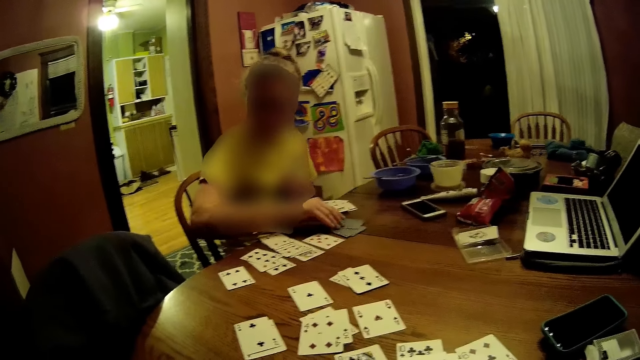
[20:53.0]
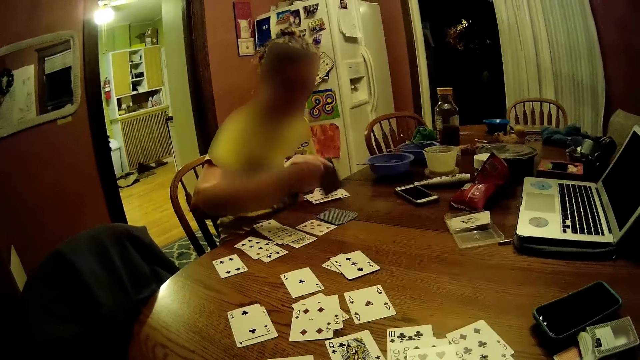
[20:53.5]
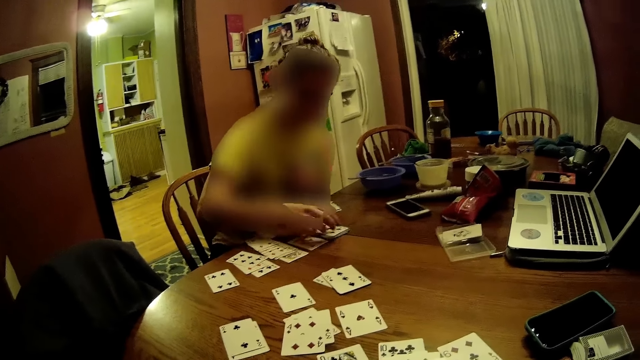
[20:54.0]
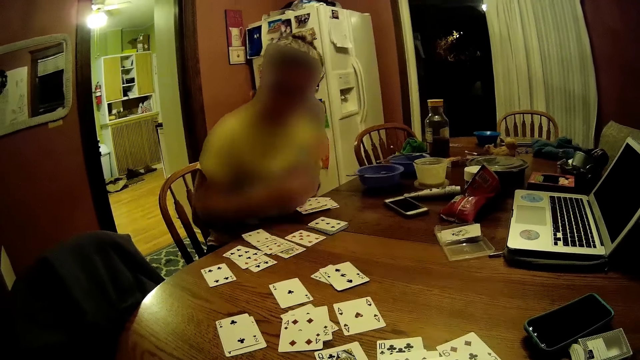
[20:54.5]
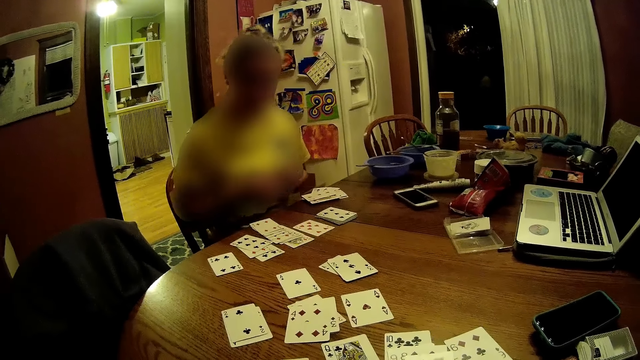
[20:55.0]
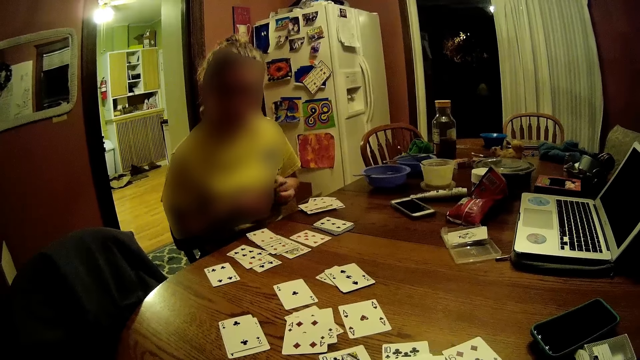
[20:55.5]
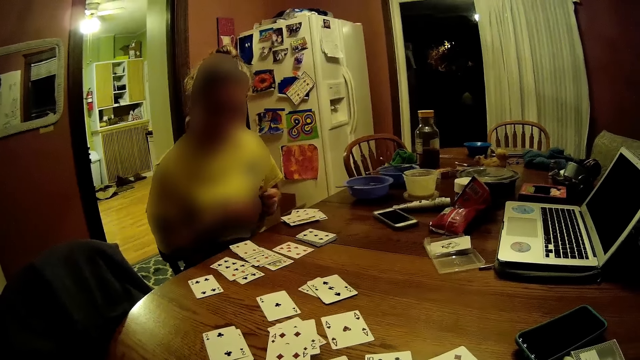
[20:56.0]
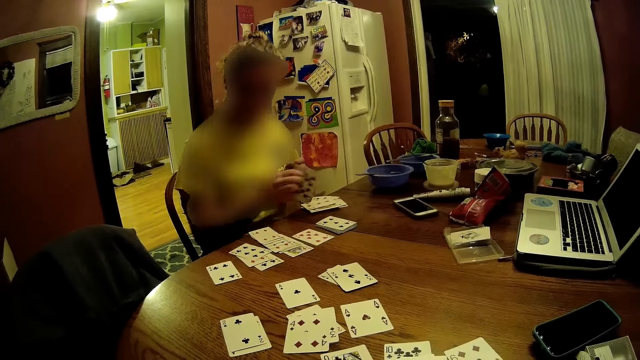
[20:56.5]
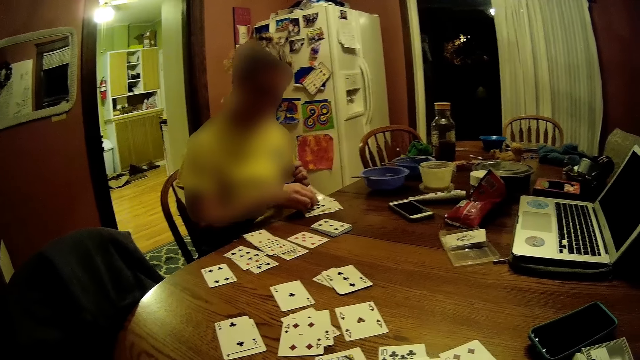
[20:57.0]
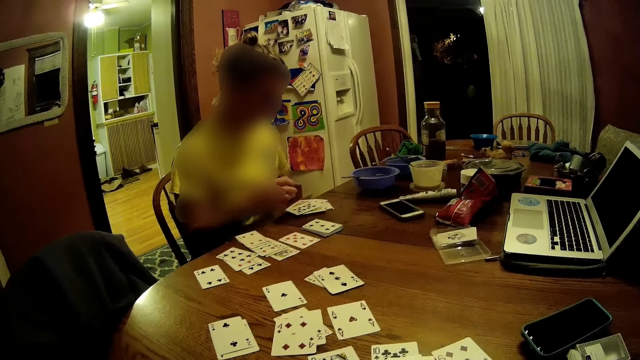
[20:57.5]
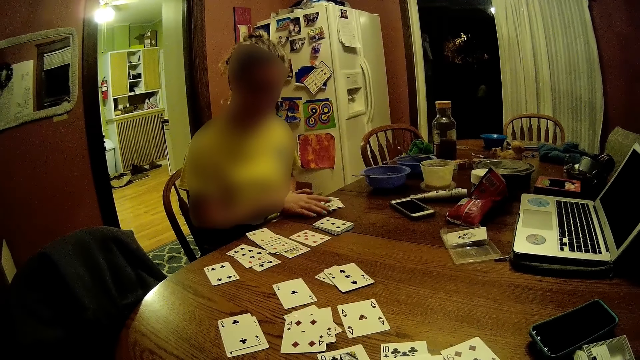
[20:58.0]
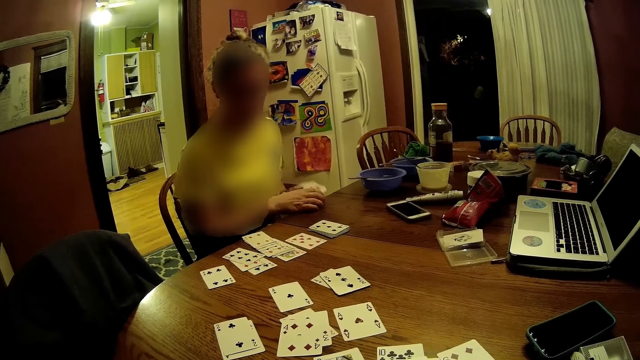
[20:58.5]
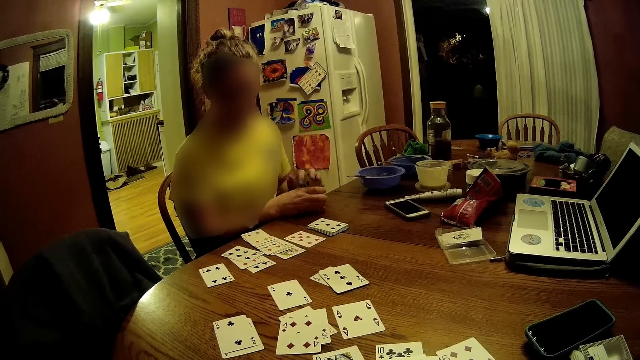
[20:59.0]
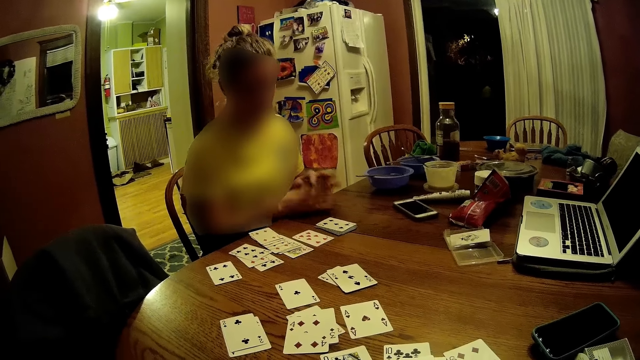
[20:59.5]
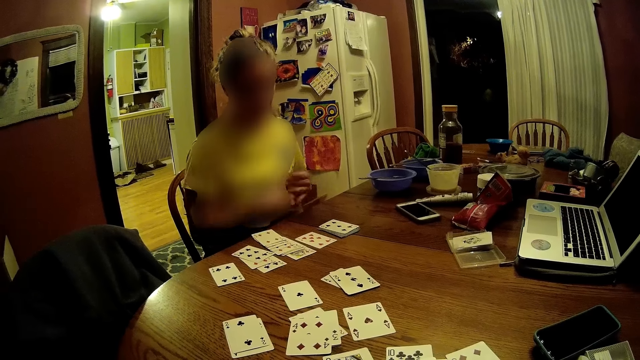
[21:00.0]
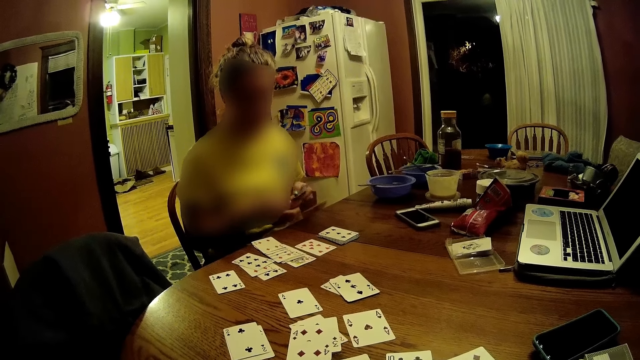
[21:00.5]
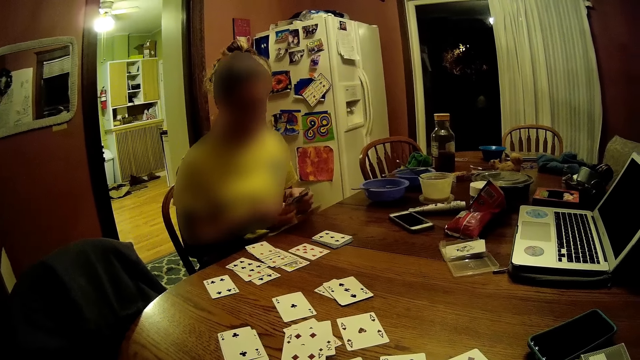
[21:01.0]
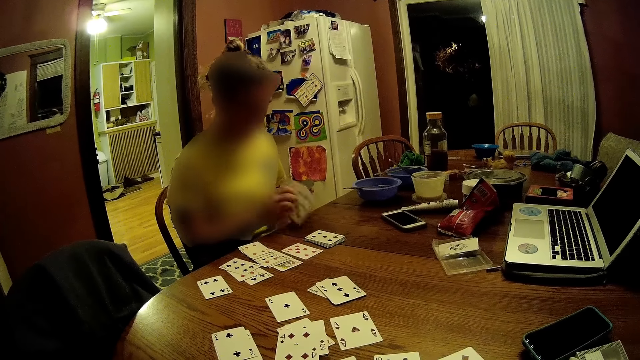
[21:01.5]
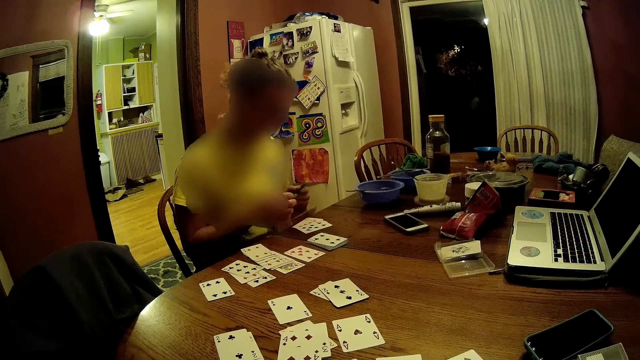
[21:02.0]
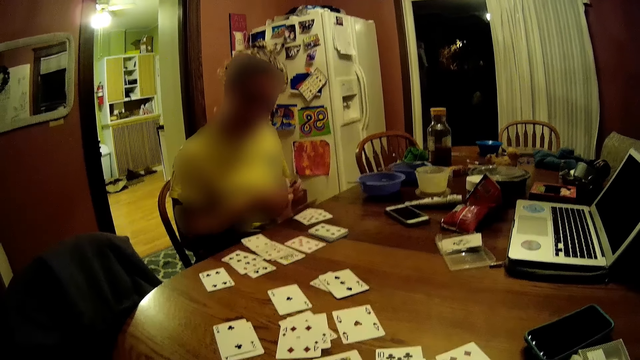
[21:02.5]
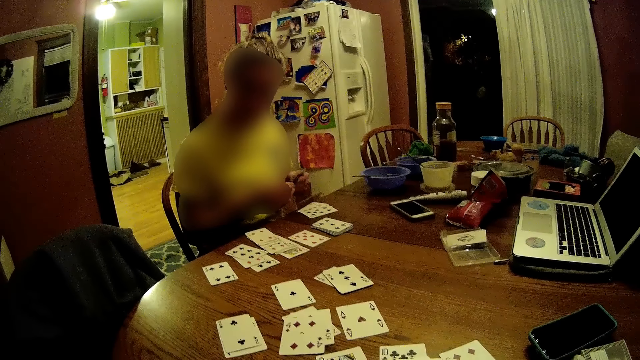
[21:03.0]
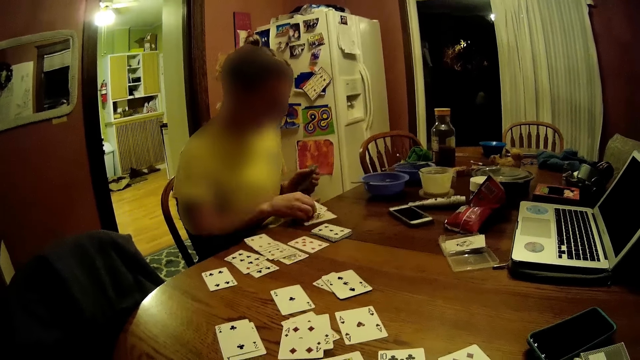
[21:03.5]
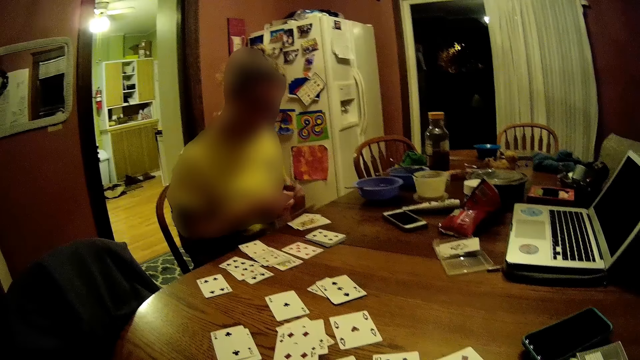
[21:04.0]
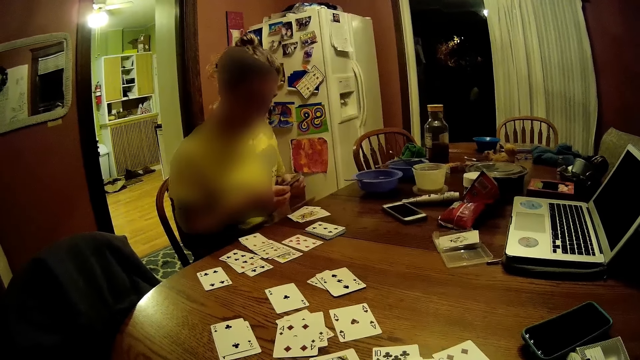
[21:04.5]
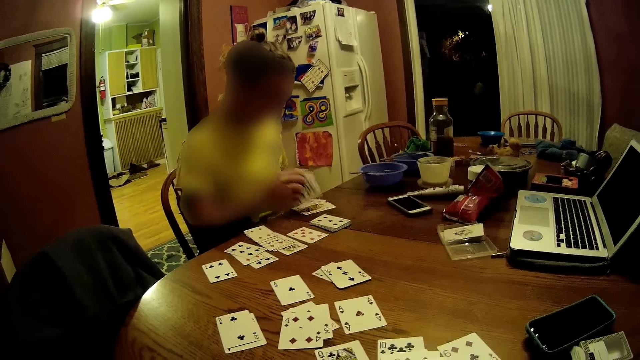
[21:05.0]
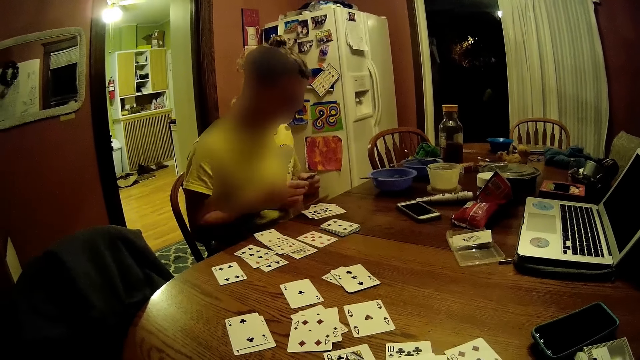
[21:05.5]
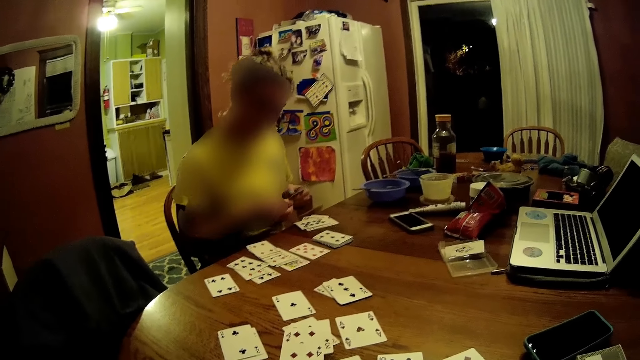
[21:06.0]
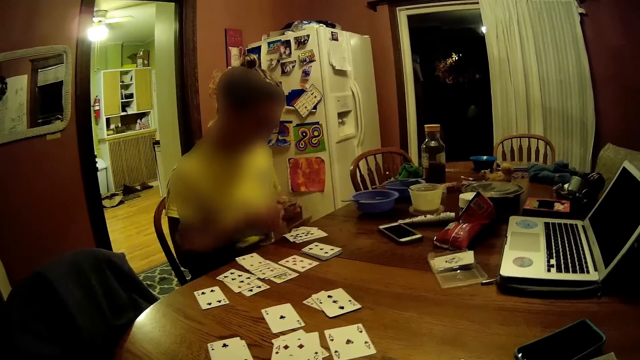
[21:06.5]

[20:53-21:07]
The camera wearer looks at the cards. The woman takes some cards with her right hand from the cards in her left hand. She drops the cards in her right hand face up on the cards on the table. She packs the cards on the table into a deck with both hands. She takes some cards with her right hand from the cards in her left hand. She drops the cards in her right hand face up on the table. She takes some cards with her right hand from the cards in her left hand. She drops the cards in her right hand face up on the cards on the table. She takes some cards with her right hand from the cards in her left hand. She drops the cards in her right hand face up on the cards on the table. She takes some cards with her right hand from the cards in her left hand.

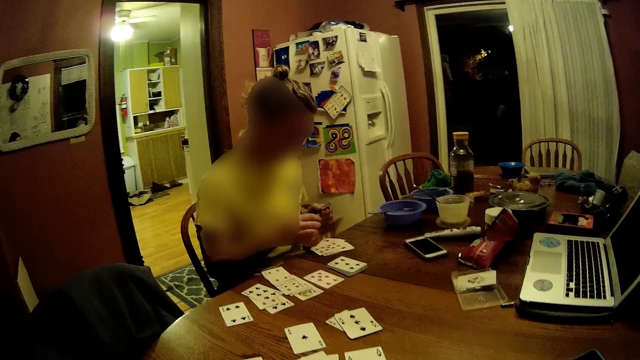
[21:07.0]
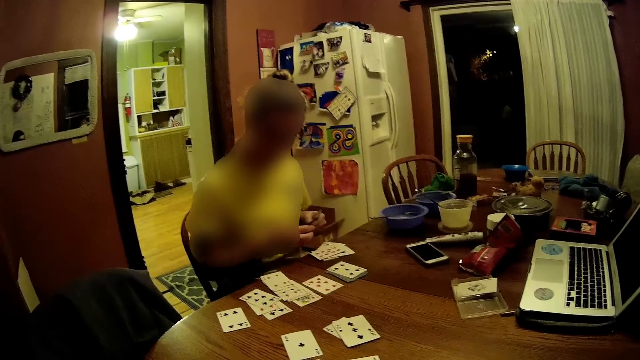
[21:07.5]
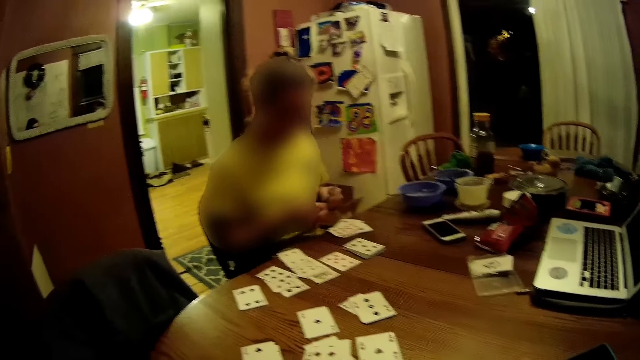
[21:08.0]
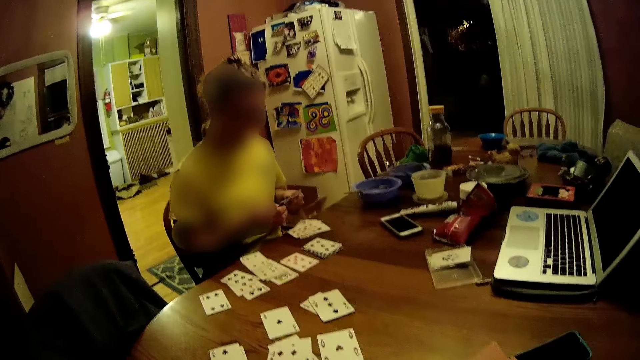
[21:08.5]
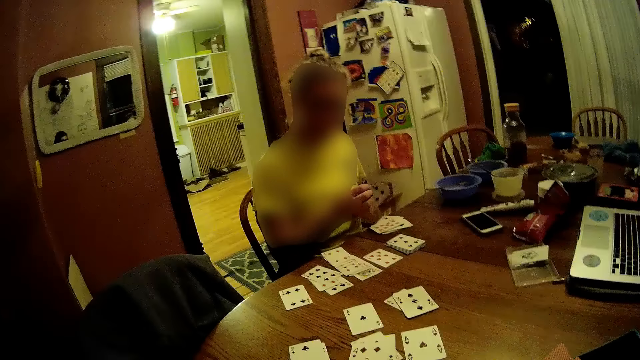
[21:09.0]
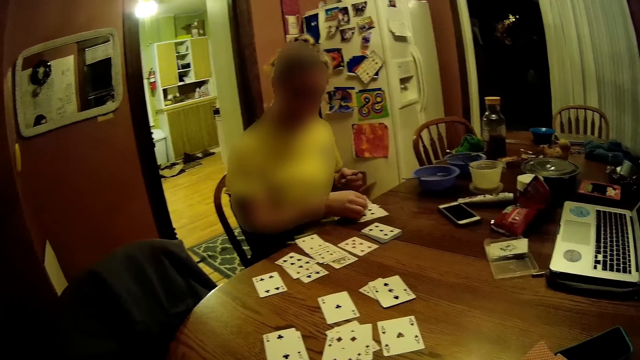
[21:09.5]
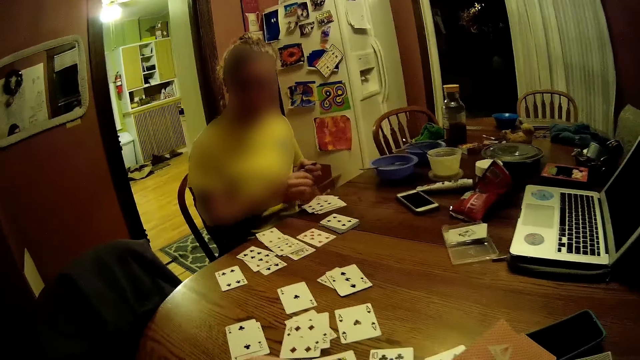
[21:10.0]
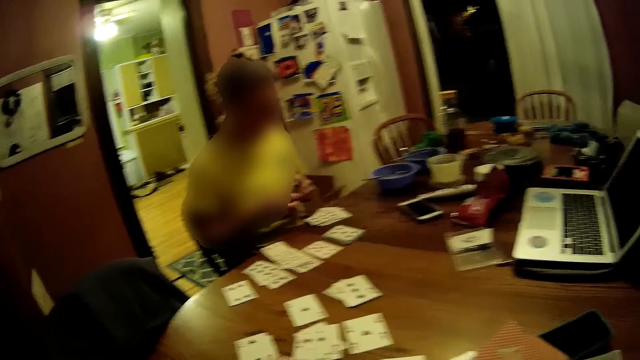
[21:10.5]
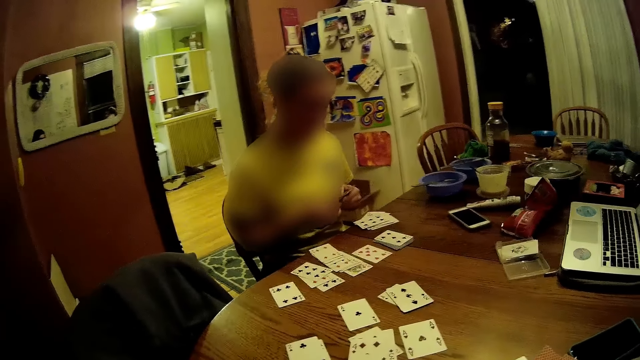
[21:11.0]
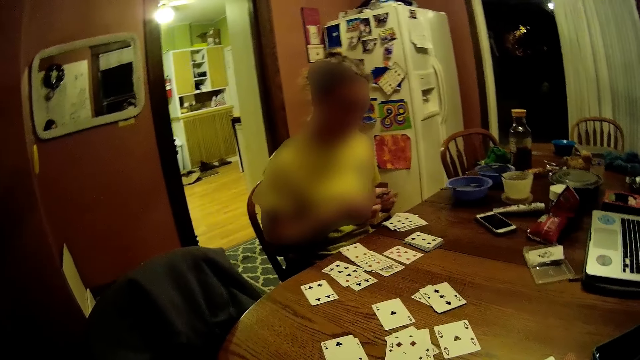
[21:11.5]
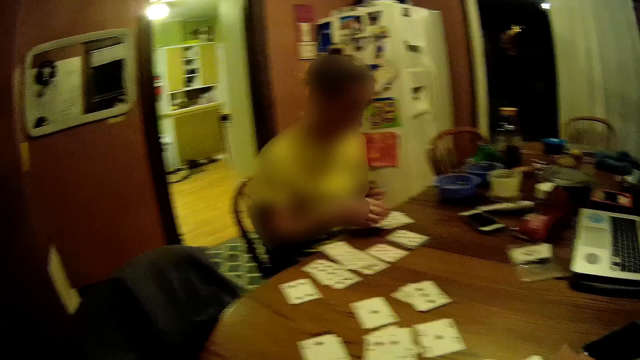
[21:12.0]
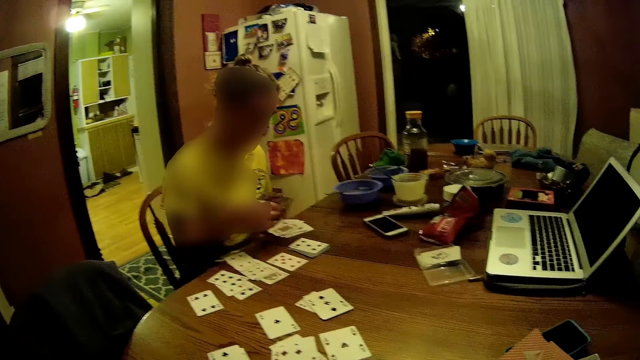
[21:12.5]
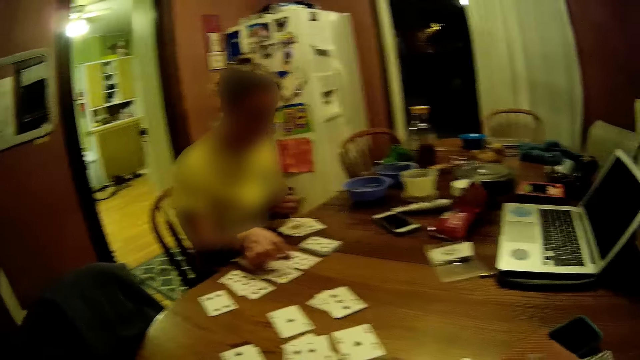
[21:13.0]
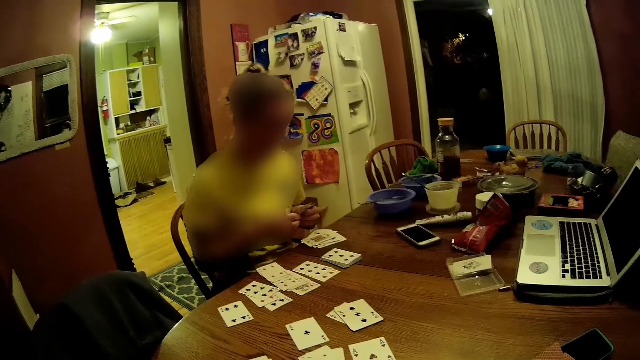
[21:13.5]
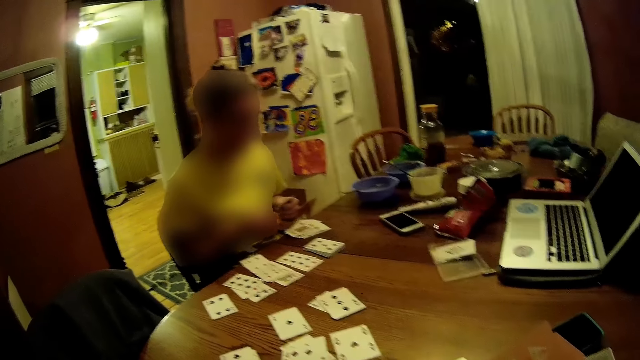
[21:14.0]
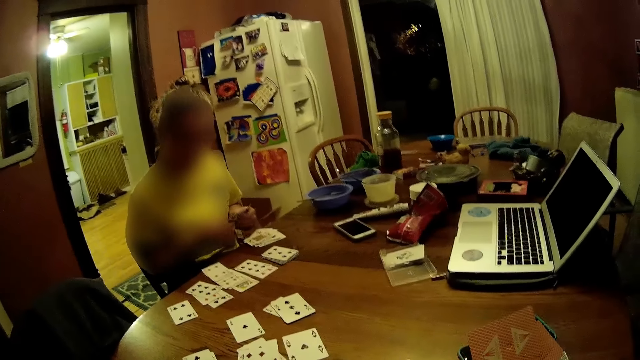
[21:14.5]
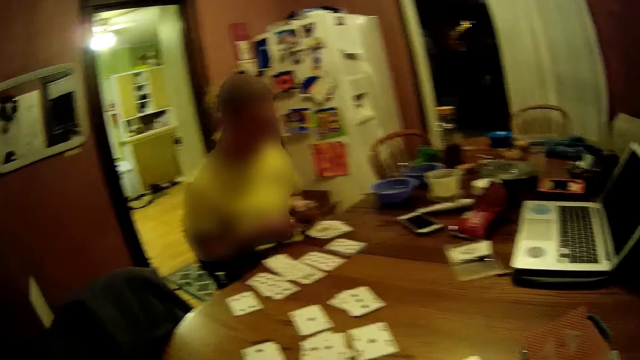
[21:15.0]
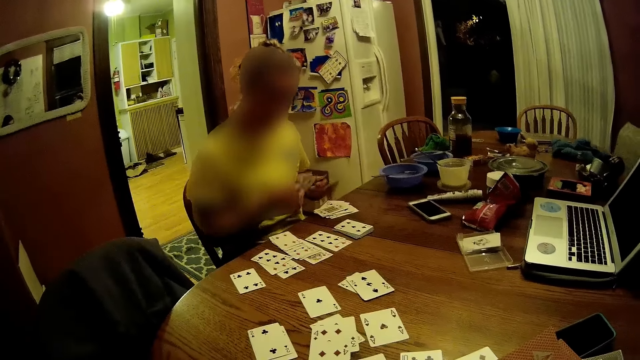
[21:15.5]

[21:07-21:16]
The woman drops the cards in her right hand face up on the cards on the table. She takes some cards with her right hand from the cards in her left hand. She drops the cards in her right hand face up on the cards on the table. She takes a card from the cards on the table with her right hand. She drops the cards in her right hand face up on a card on the table. She takes some cards with her right hand from the cards in her left hand. The camera wearer moves the cards on the hand.
